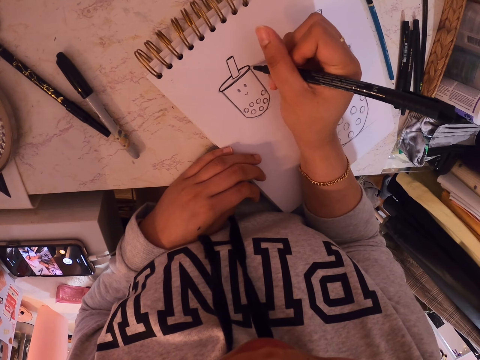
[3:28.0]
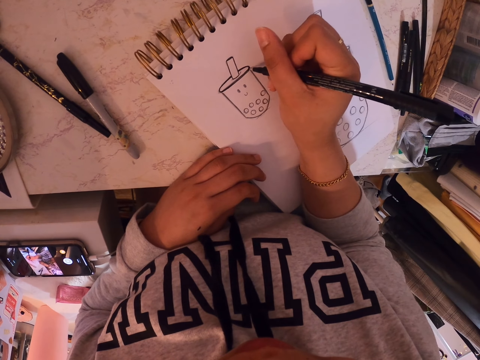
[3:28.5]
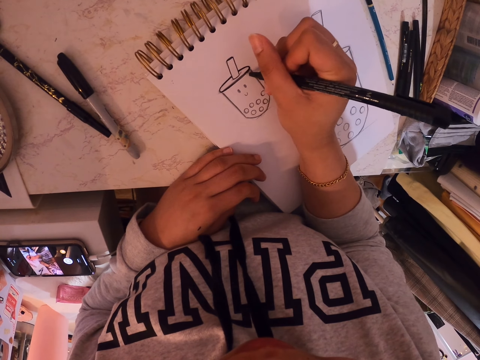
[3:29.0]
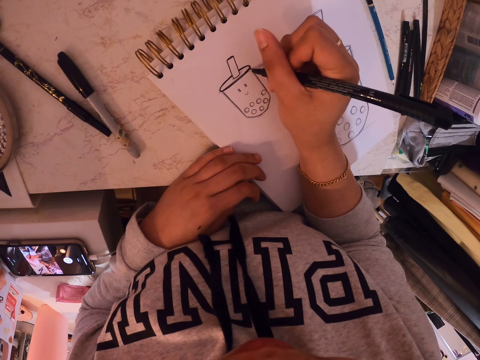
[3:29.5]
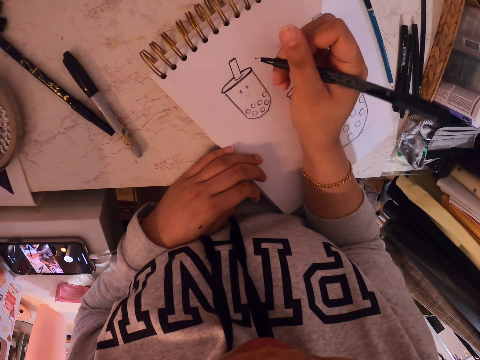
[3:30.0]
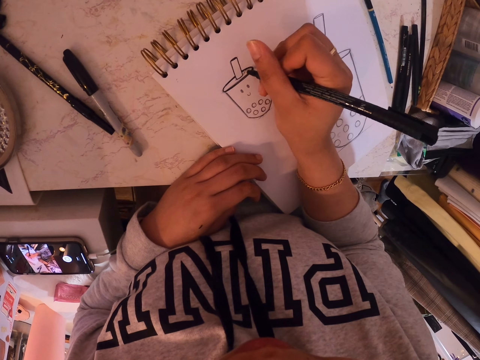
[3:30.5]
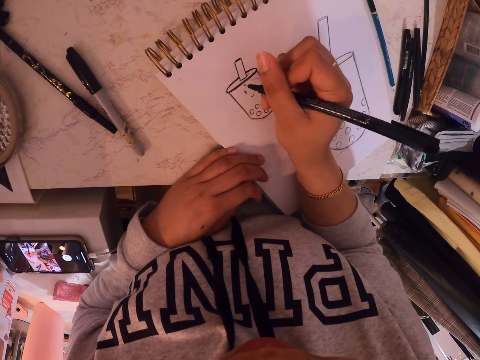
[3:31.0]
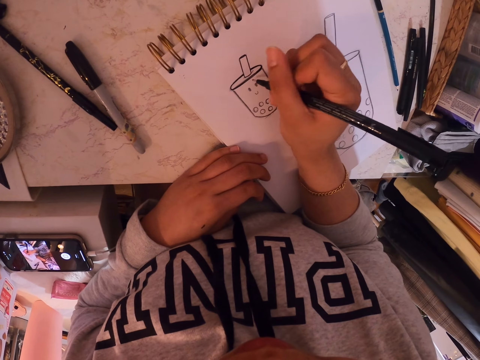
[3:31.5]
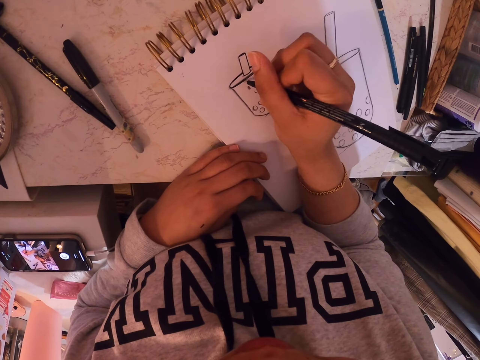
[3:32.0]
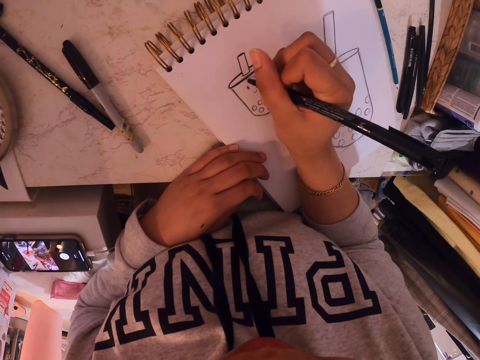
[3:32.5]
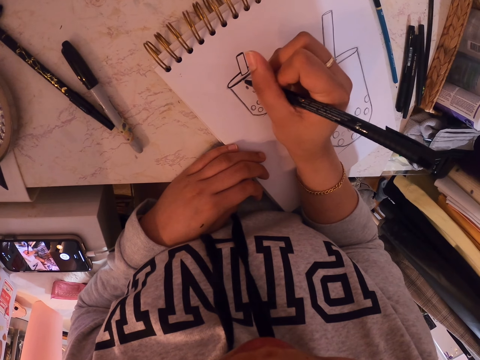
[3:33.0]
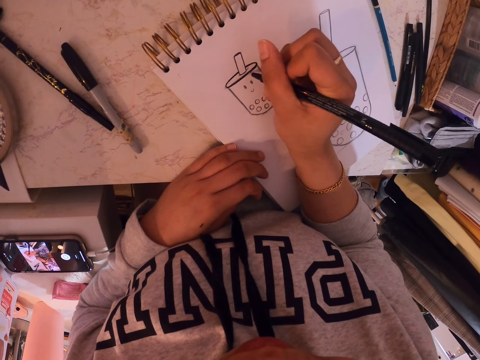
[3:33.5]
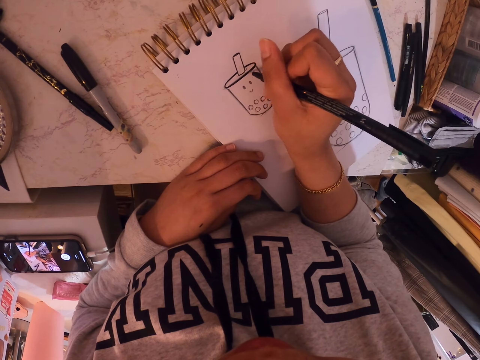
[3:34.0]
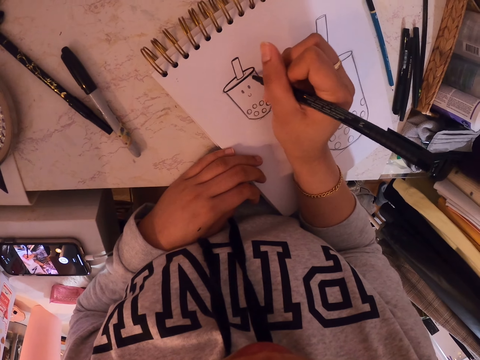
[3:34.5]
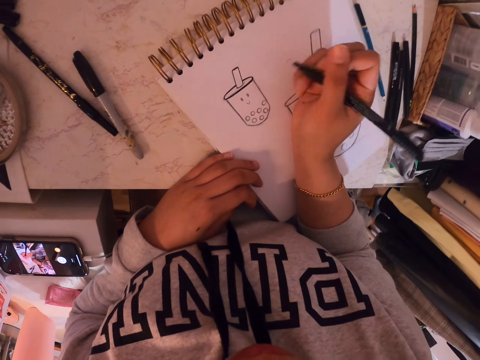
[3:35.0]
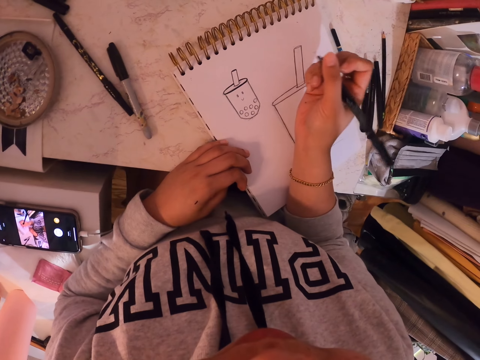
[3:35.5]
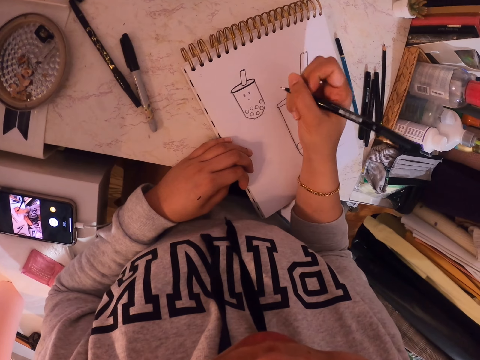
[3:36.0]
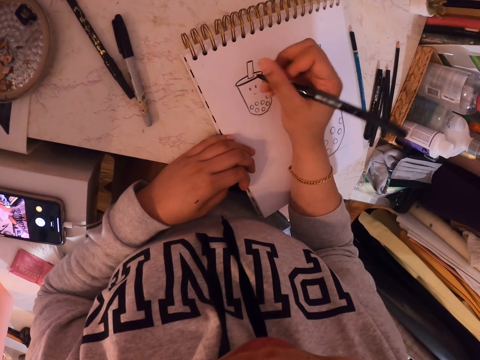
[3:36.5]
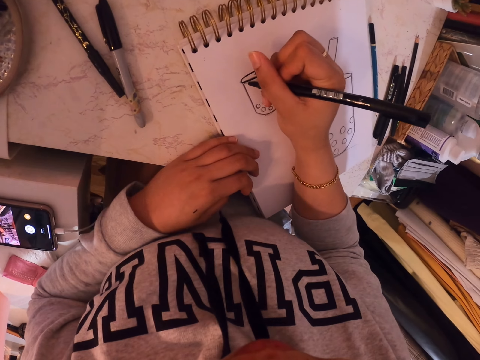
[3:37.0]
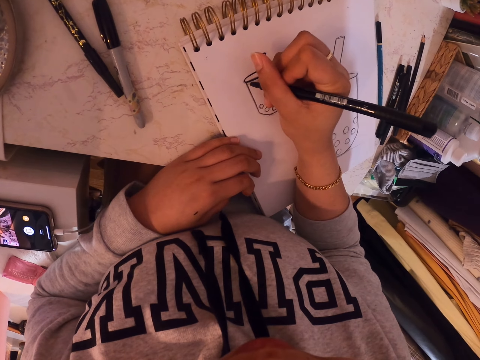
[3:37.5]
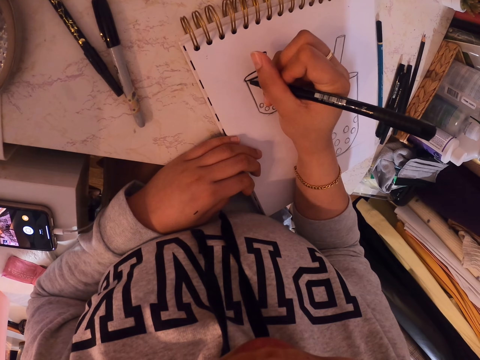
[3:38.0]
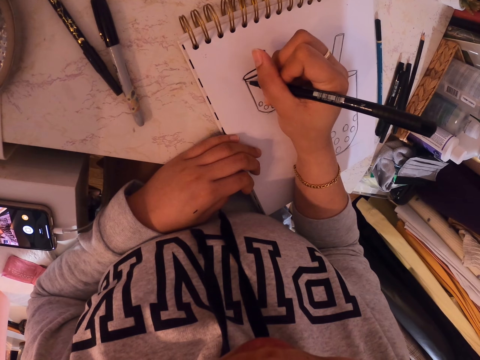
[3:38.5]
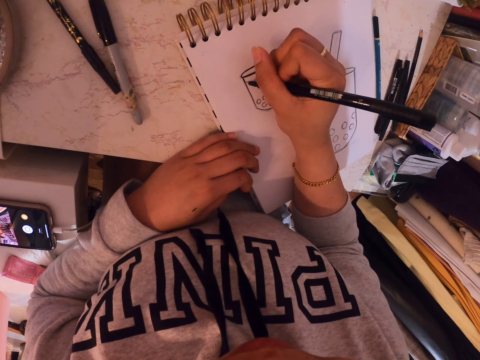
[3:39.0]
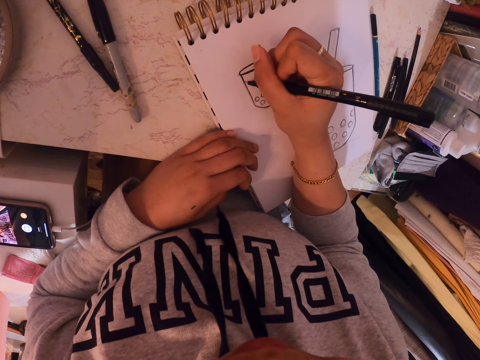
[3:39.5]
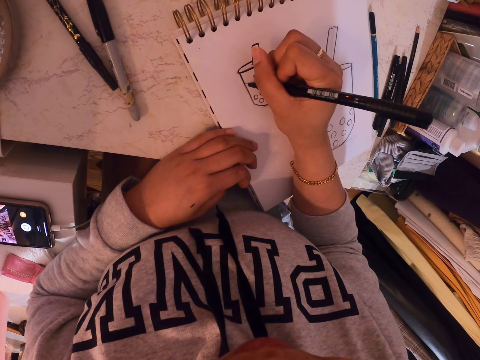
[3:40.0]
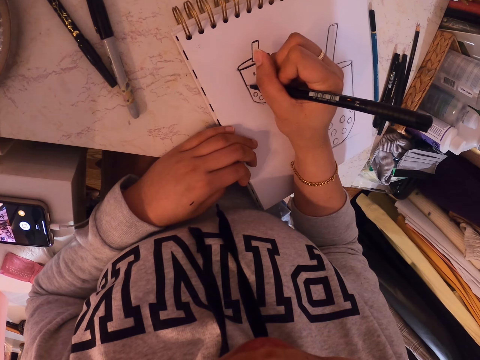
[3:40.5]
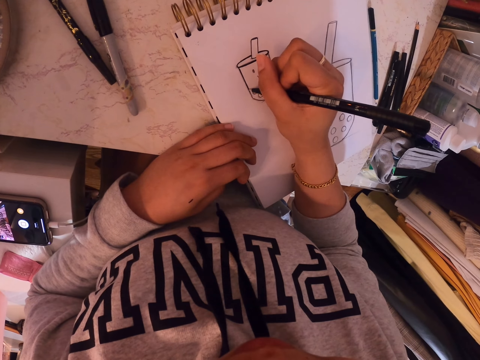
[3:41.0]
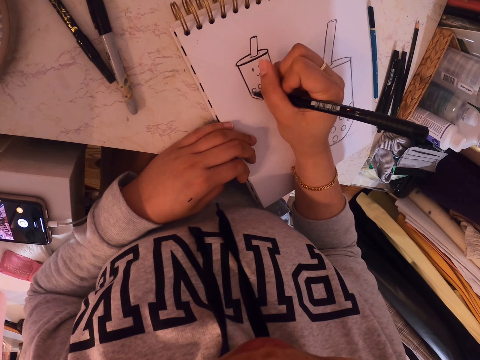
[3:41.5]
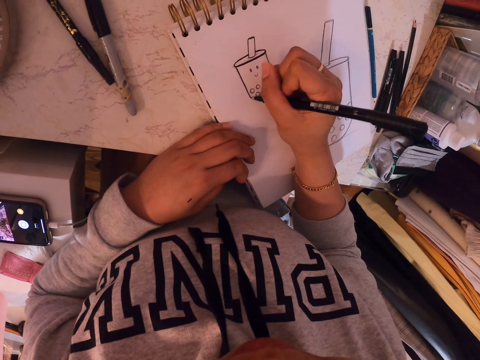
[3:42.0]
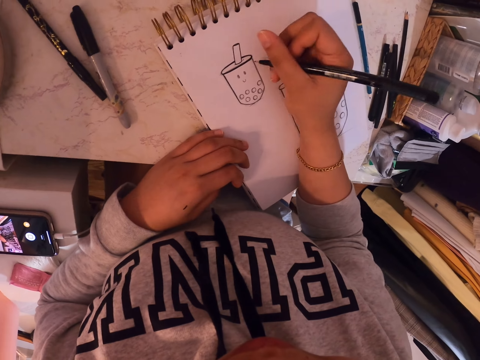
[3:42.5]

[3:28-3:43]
The camera wearer stares at the drawing. They draw on the art book with the pen.

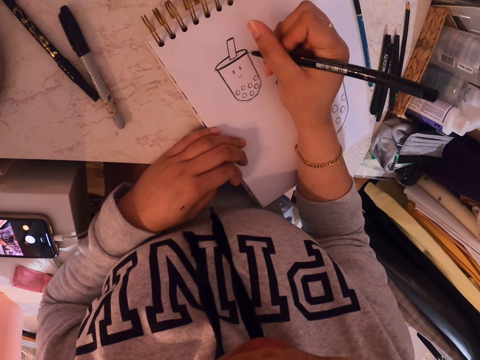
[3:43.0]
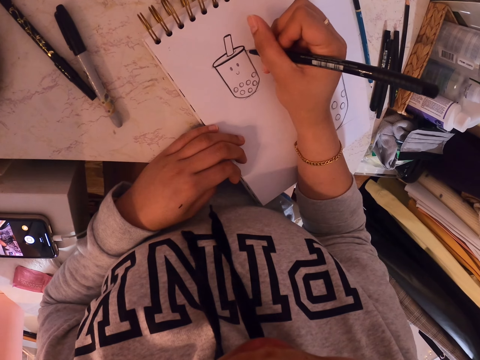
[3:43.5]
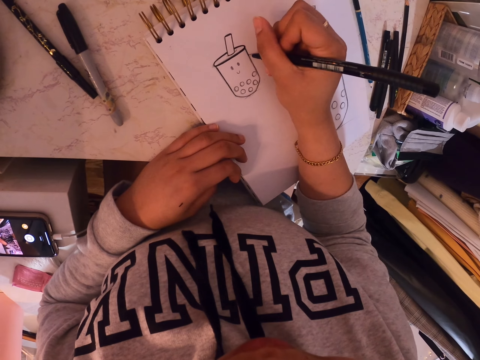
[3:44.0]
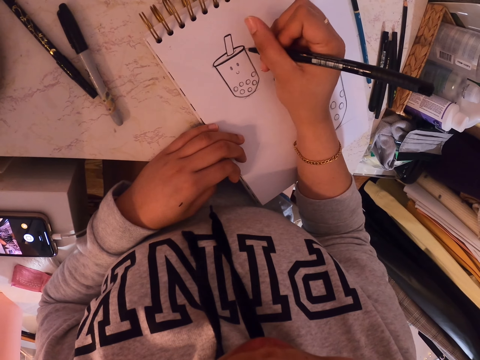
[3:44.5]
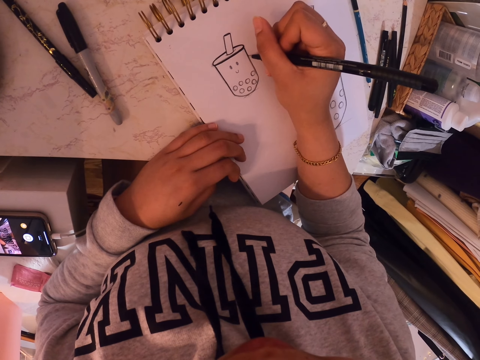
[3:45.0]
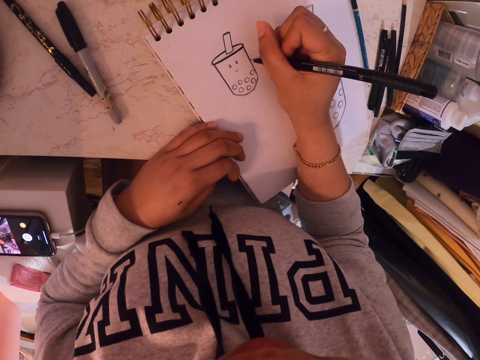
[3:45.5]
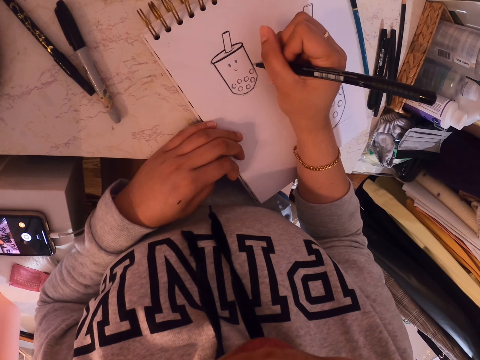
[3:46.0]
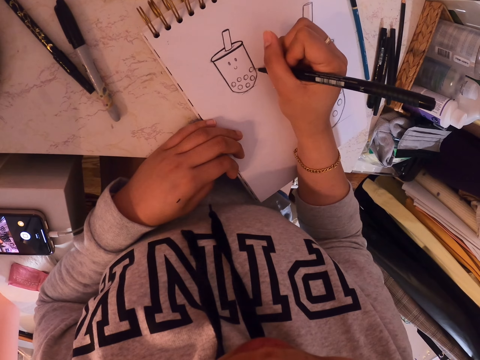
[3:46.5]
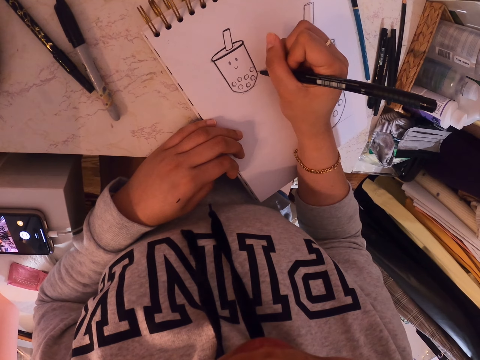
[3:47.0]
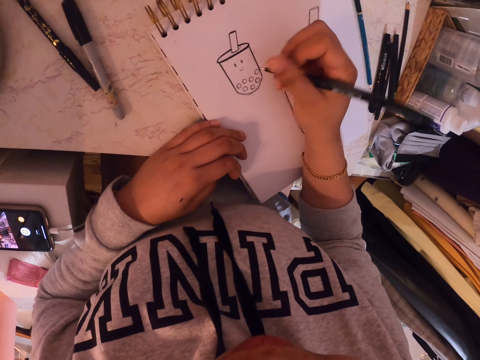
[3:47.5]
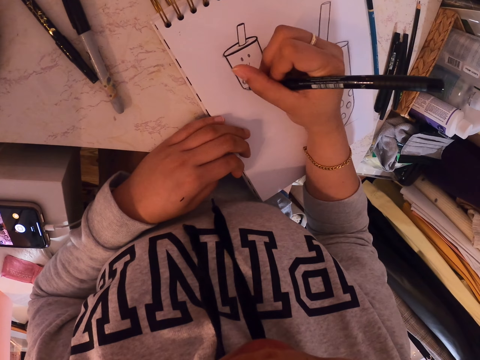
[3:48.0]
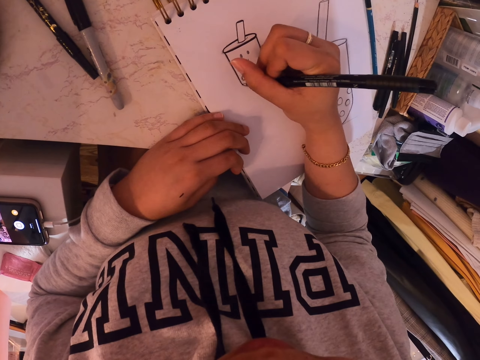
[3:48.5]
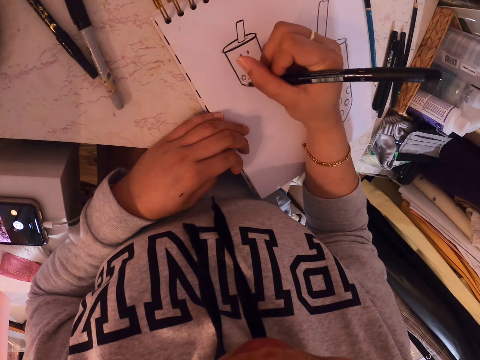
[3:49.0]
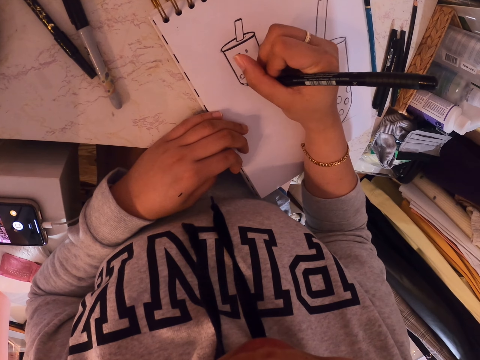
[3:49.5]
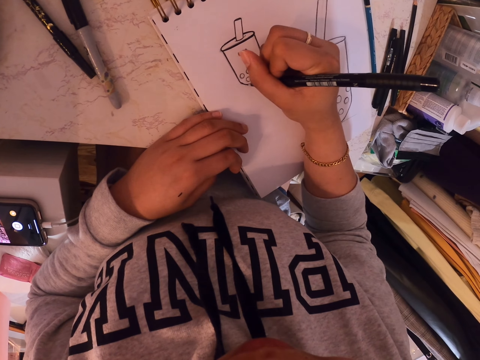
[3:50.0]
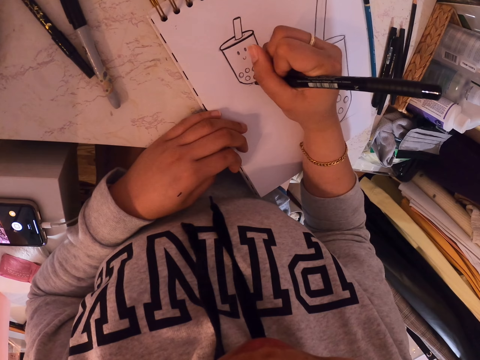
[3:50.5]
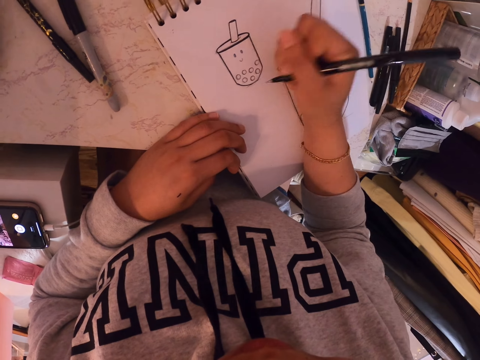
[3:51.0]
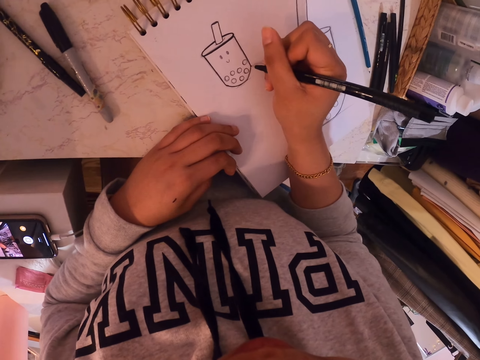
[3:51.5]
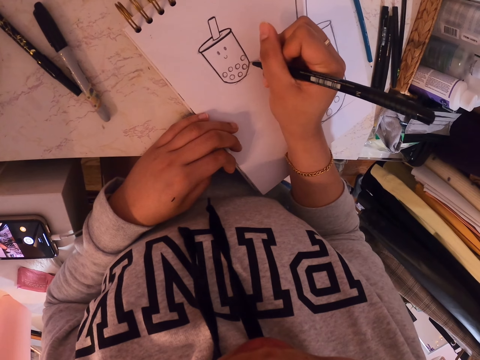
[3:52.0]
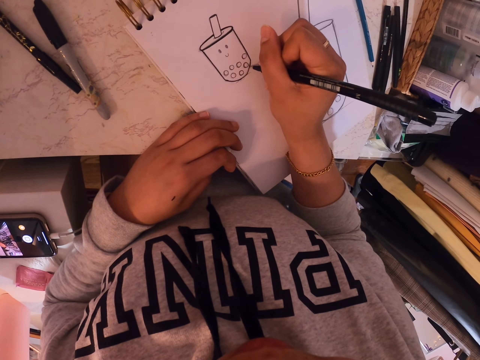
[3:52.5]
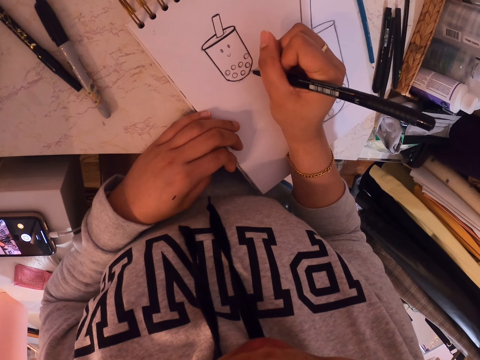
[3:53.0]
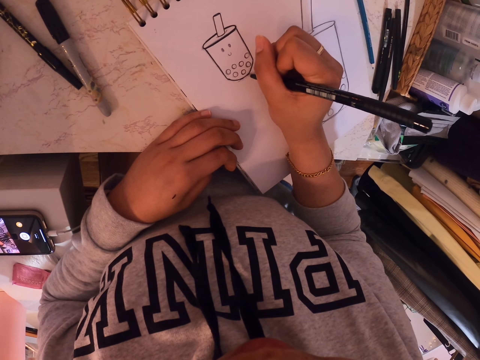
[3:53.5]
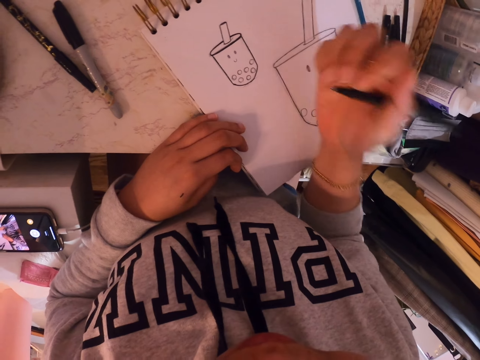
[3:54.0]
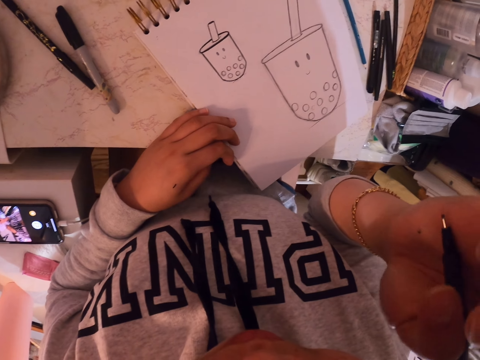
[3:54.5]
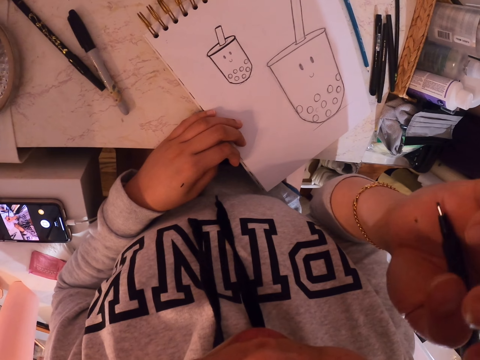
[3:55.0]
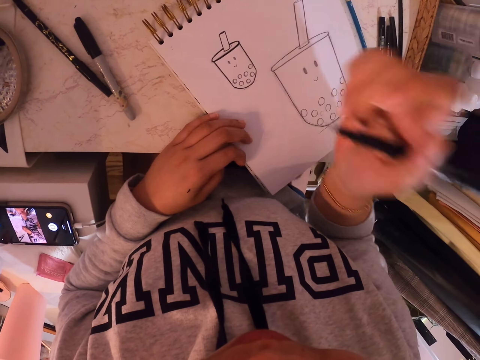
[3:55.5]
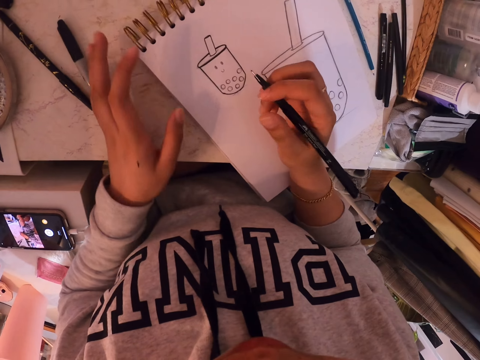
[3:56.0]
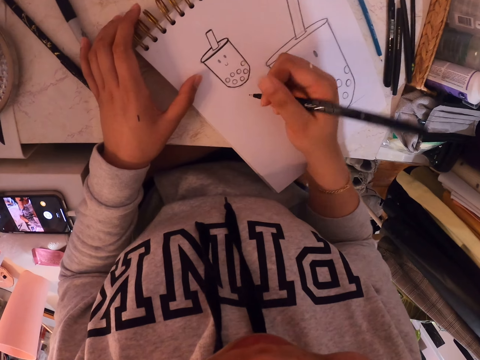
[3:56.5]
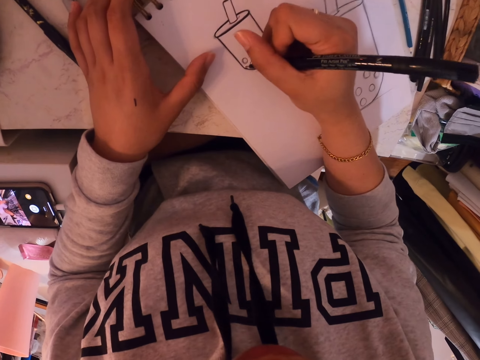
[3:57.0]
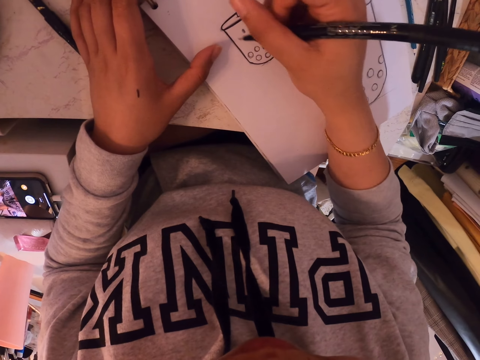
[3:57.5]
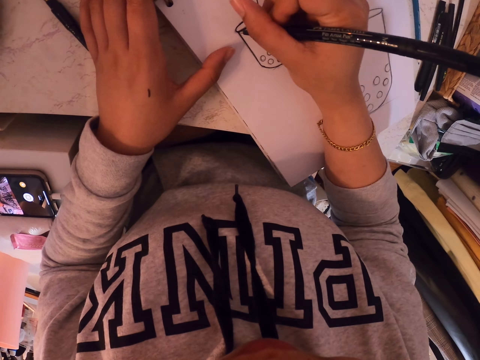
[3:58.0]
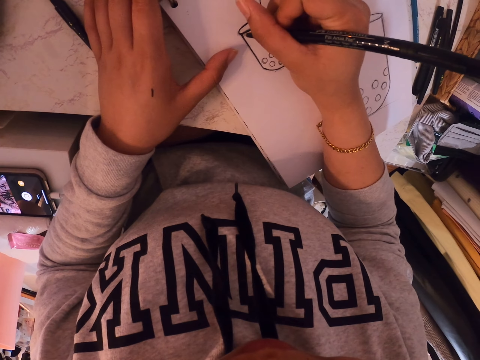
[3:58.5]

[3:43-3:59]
The camera wearer wipes their face with the hand holding the pen. They position the book on the table. They draw on the art book with the pen.
